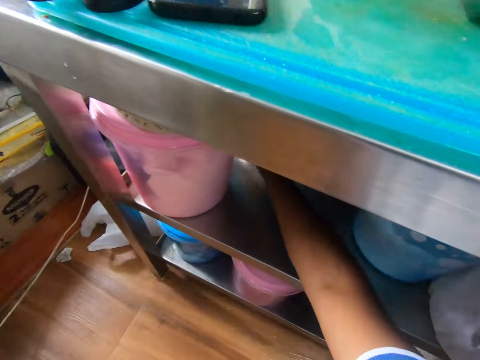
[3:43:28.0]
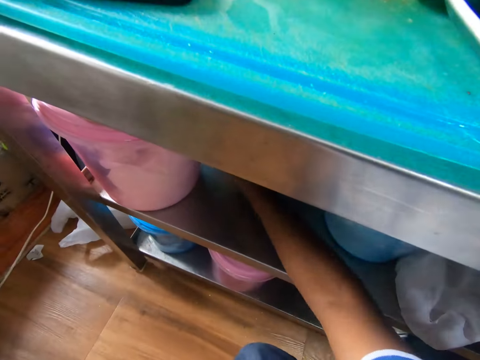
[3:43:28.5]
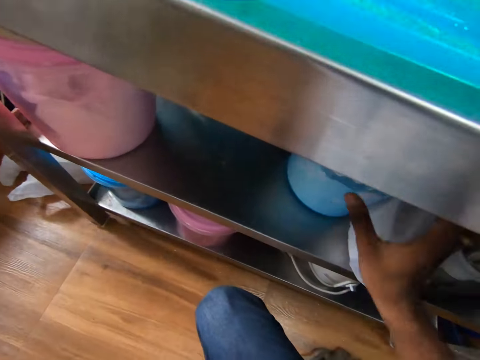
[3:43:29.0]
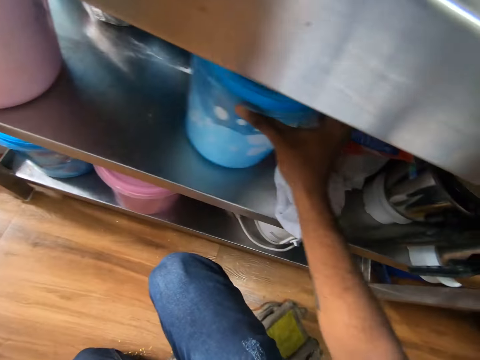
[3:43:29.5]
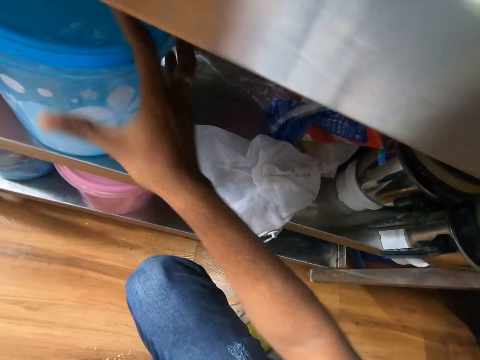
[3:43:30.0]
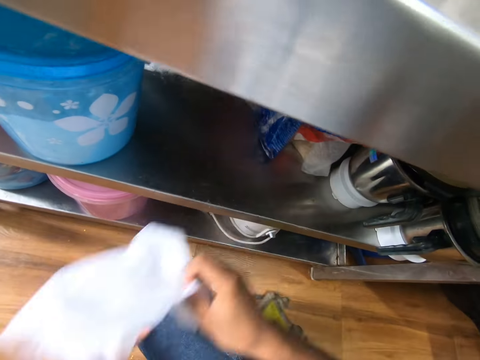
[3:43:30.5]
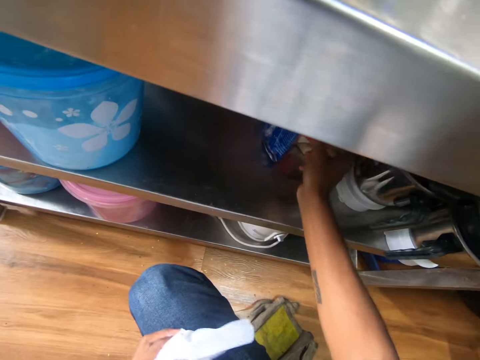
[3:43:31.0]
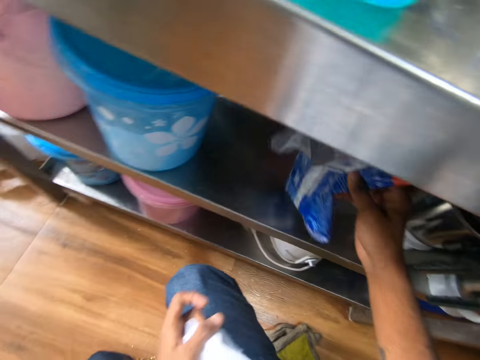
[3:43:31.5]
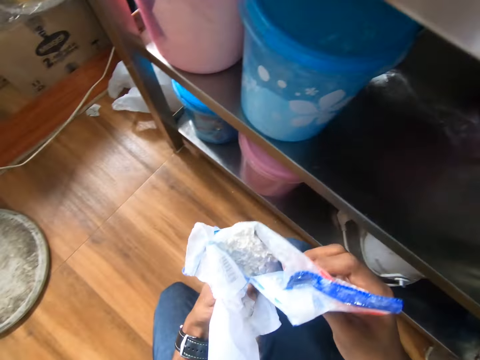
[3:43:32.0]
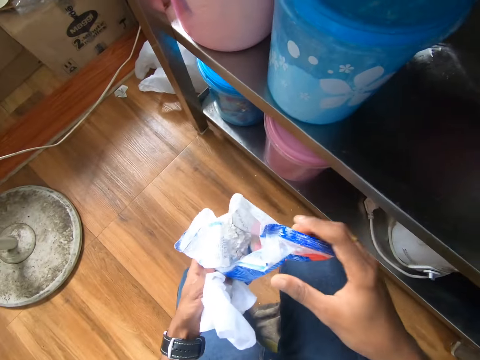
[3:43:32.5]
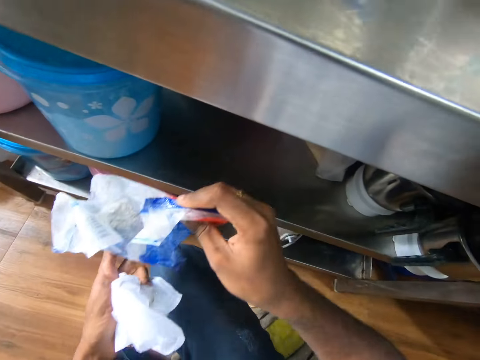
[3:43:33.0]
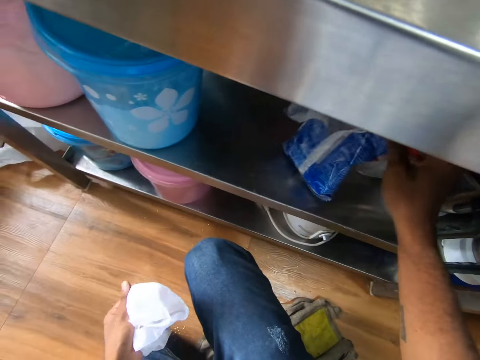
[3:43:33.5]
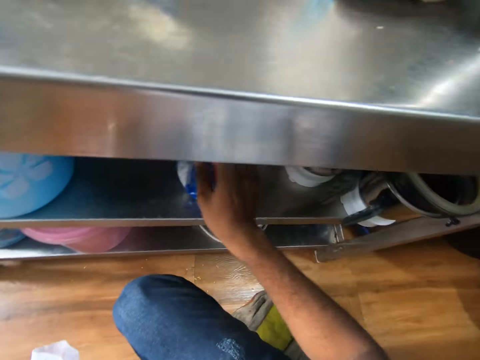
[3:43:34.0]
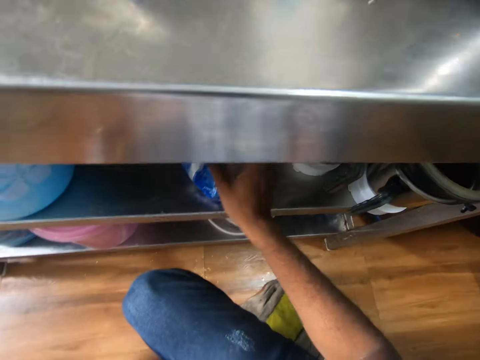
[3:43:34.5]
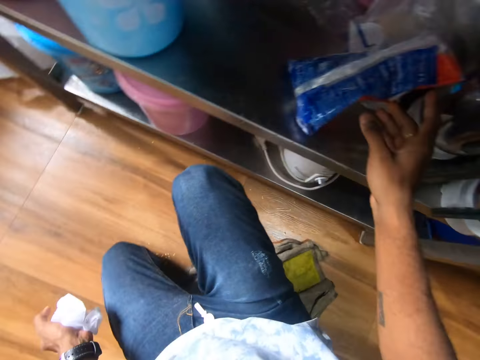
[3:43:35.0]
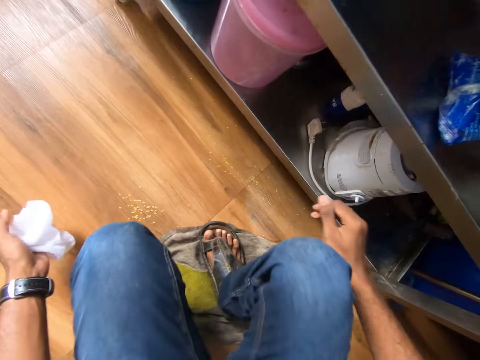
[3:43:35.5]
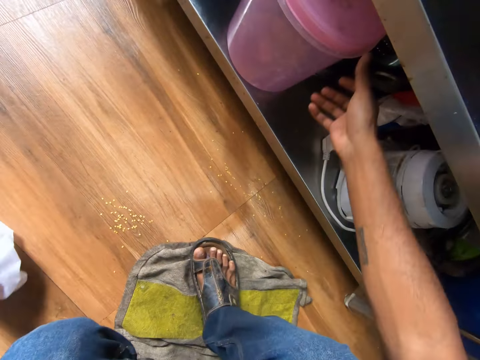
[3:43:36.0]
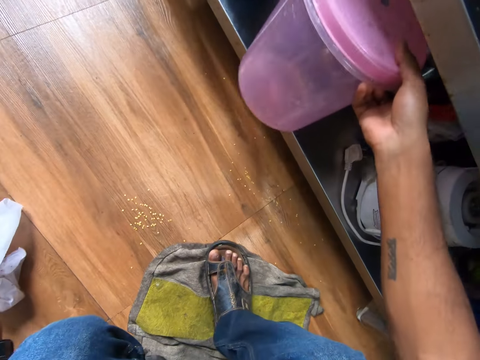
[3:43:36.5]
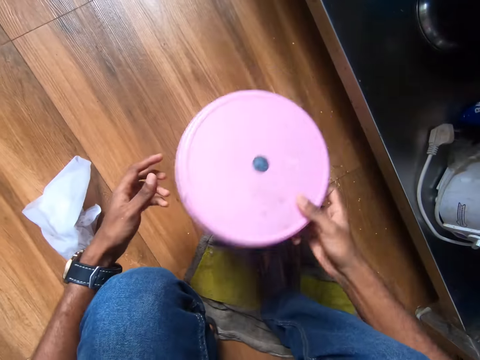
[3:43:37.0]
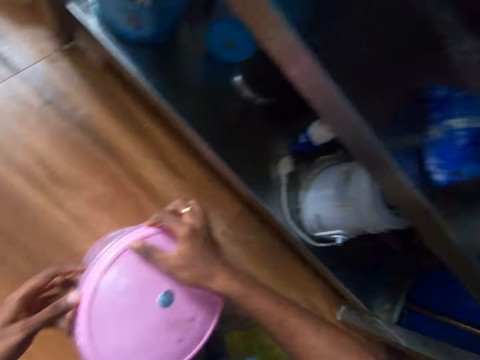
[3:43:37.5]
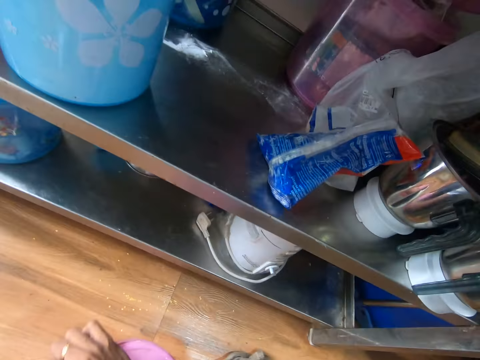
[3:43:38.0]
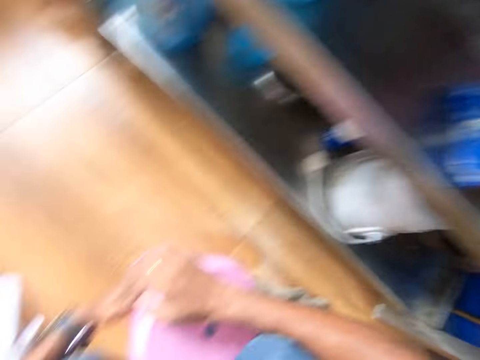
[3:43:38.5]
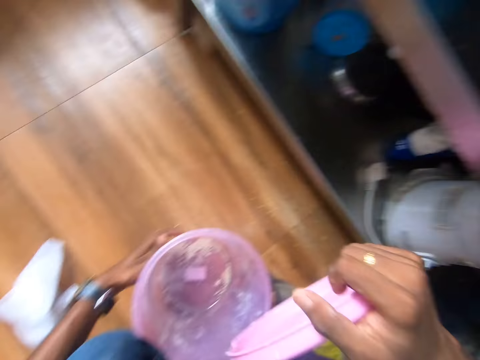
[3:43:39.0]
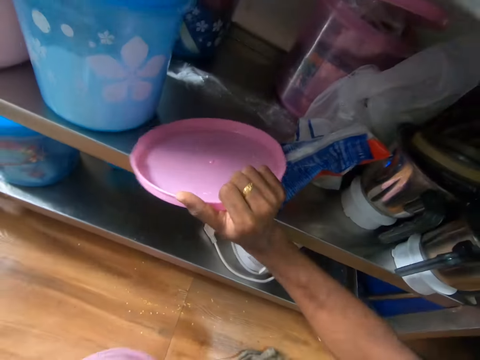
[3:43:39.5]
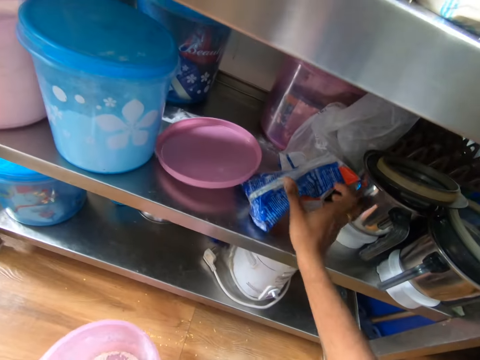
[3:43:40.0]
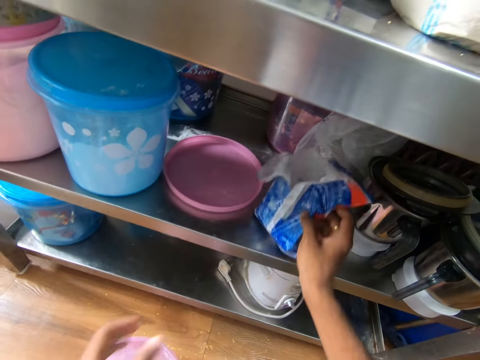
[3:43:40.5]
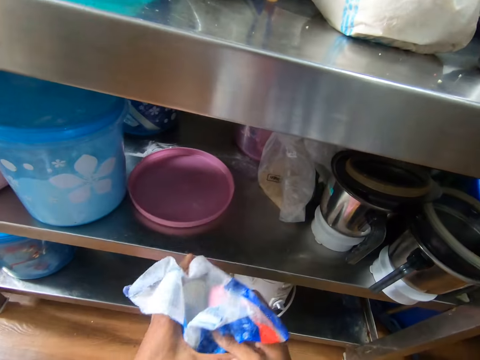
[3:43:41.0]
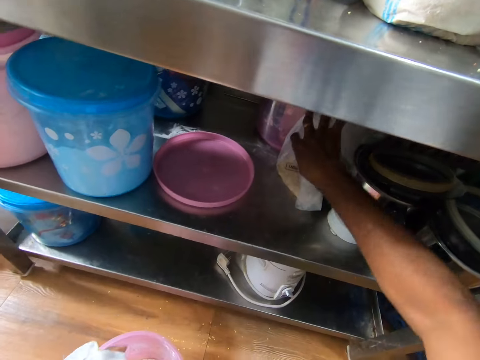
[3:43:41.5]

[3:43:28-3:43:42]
The camera wearer moves the jar under the table with her right hand. She picks a sack cloth with her right hand under the table. She passes the sack cloth to her left hand from her right hand. She picks a pack of flour from under the table with her right hand. She drops the pack of flour under the table with her right hand. She picks a plastic container from under the table with her right hand. She drops the plastic container on the floor with both hands. She opens the plastic container with both hands. She drops the jar lid under the table with her right hand. She picks the pack of flour from under the table with her right hand.

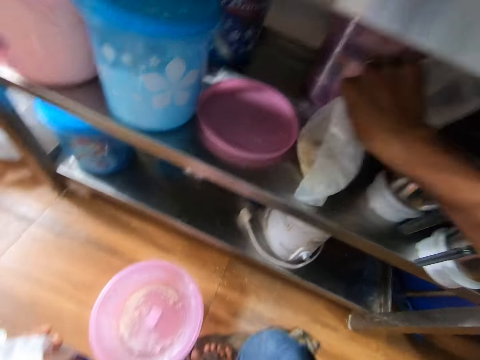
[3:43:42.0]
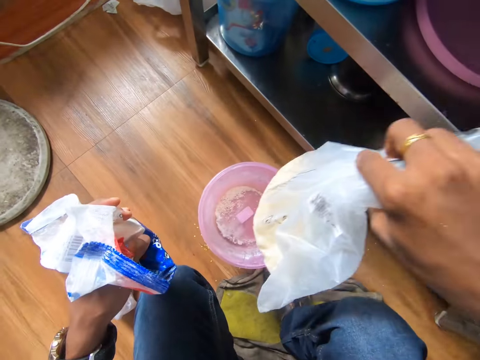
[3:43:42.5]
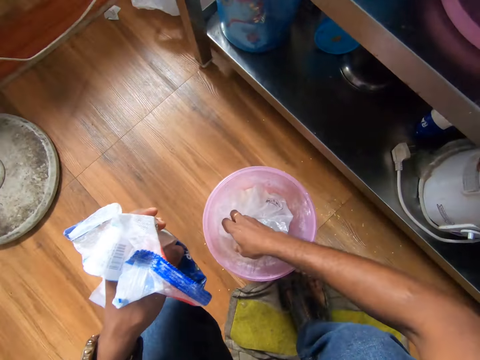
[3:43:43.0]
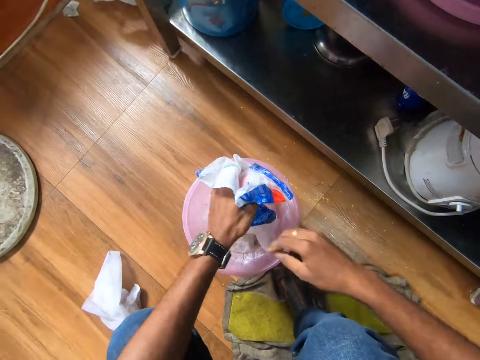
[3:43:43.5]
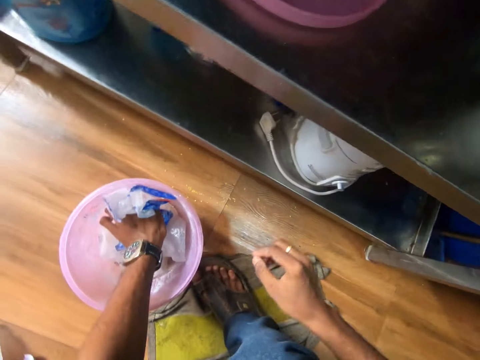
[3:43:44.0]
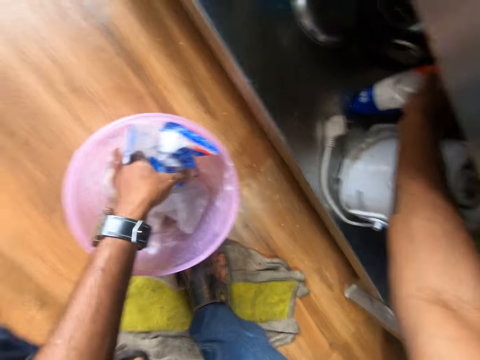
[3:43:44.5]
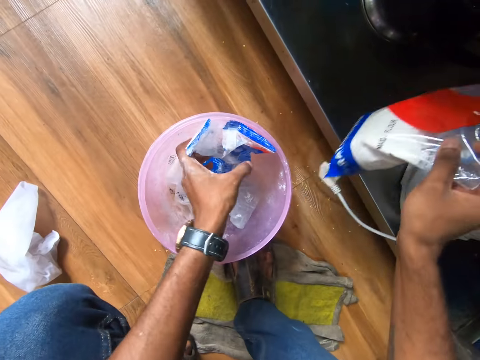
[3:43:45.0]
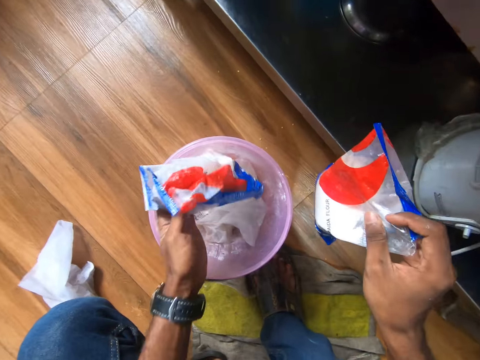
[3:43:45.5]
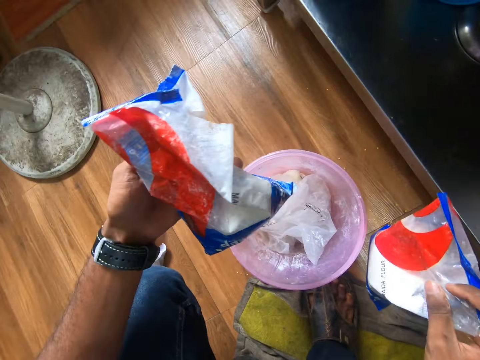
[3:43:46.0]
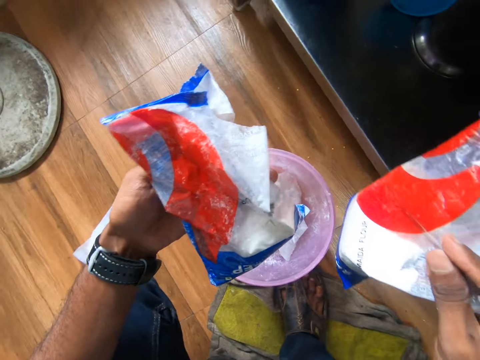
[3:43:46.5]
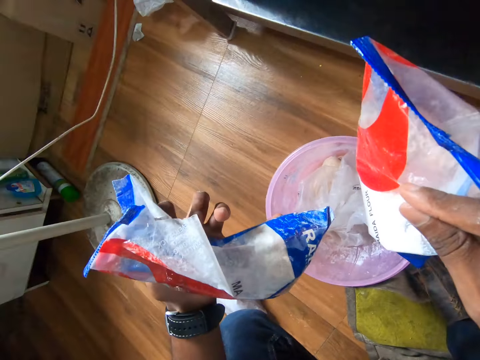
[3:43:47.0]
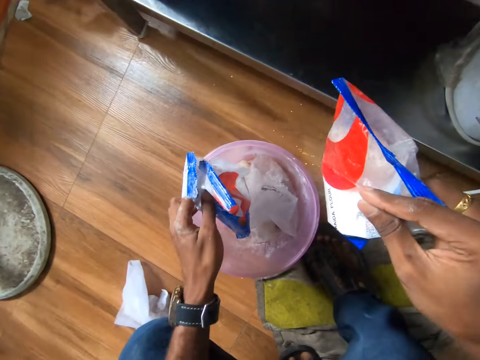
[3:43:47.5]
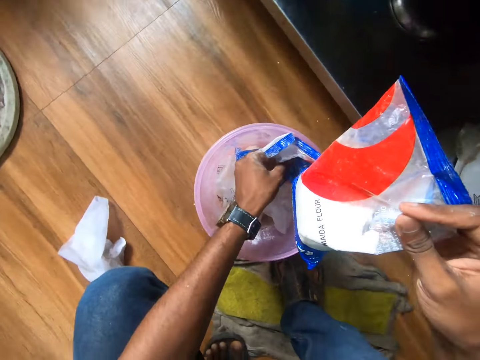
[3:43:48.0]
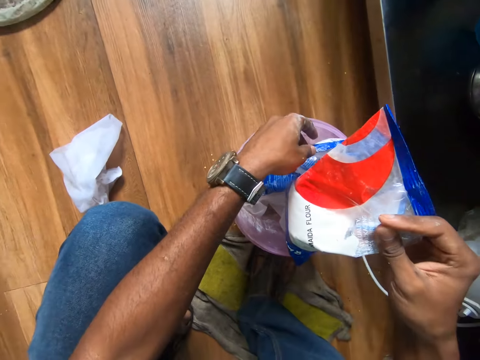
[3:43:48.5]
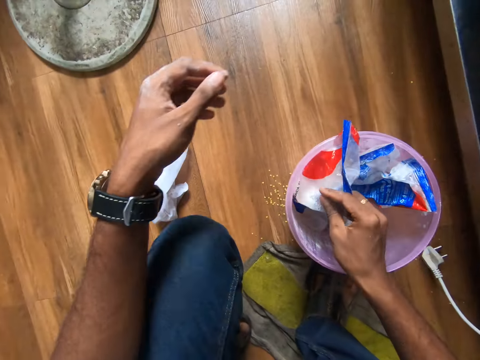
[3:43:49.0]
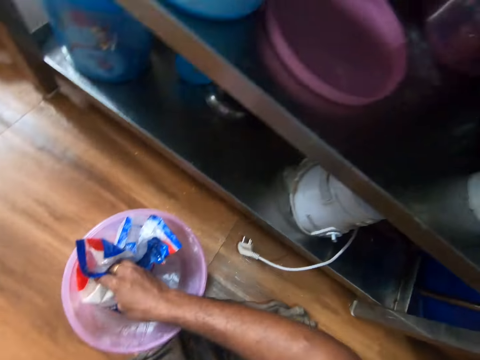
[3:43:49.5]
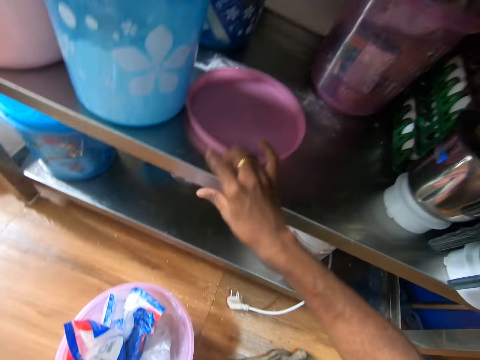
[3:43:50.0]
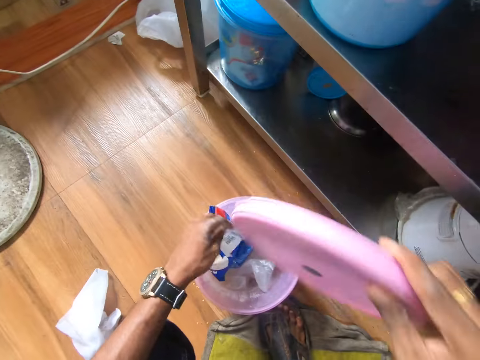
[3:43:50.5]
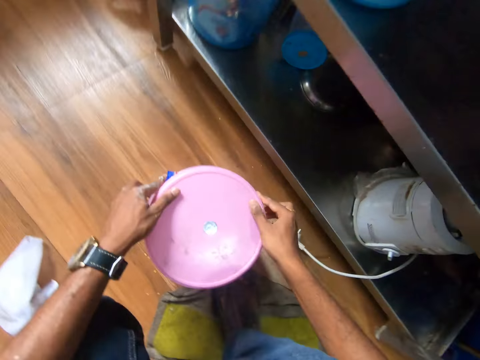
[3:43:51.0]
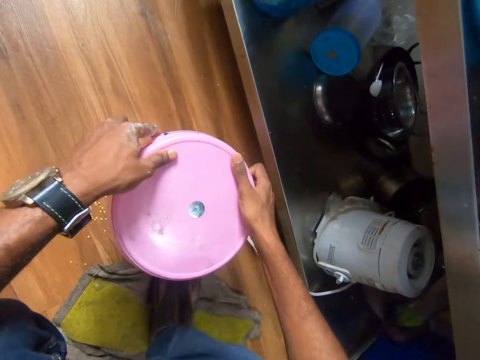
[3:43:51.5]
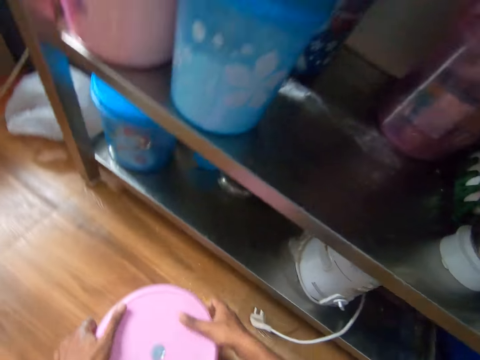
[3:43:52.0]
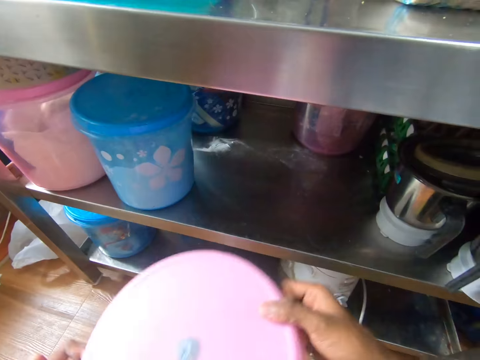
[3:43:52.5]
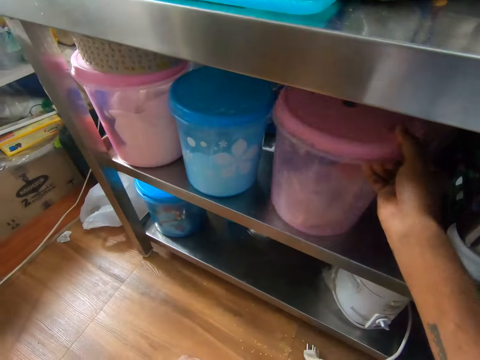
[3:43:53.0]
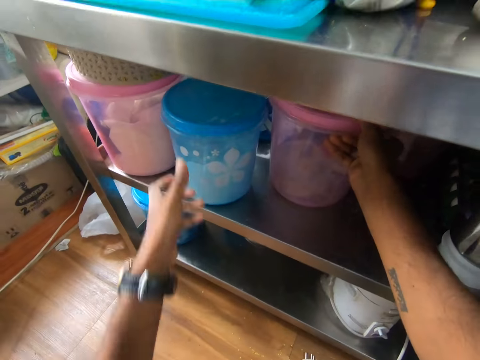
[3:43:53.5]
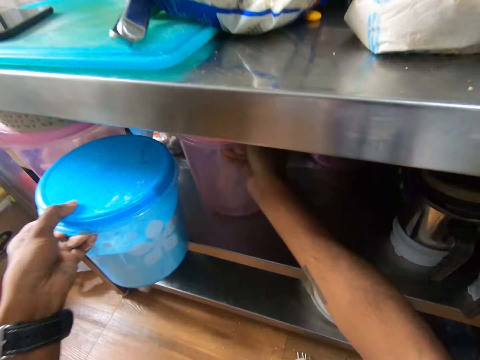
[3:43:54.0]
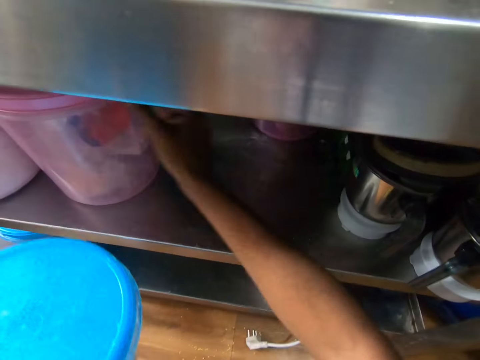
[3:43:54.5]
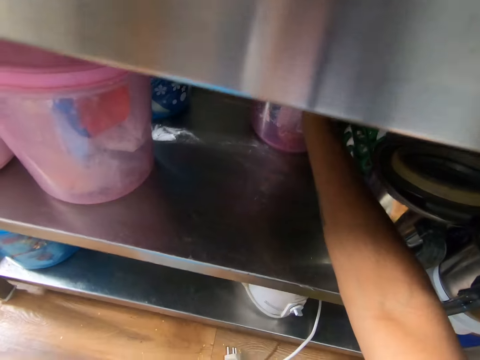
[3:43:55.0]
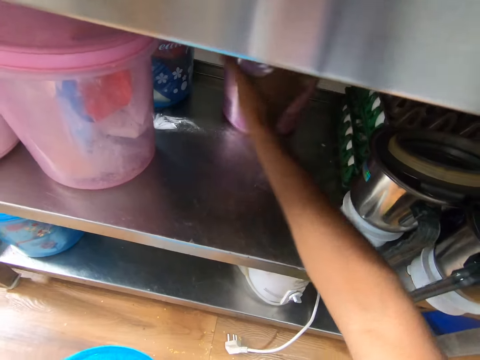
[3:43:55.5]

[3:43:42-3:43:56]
The camera wearer picks a nylon from under the table with her right hand. She puts the nylon into the plastic container with her right hand. She puts the pack of flour into the plastic container with her left hand. She picks a pack of flour from under the table with her right hand. She picks the packet of flour from the container. She picks the nylon from the plastic container with her left hand. She looks at packets of flour. She puts the pack of flour into the plastic container with her left hand. She puts the pack of flour into the plastic container with her right hand. She picks the lid of the plastic container with her right hand from under the table. She covers the plastic container with the lid in both hands. She puts the plastic container under the table with her right hand. She arranges containers on the shelf. She picks the plastic container under the table with her left hand.
